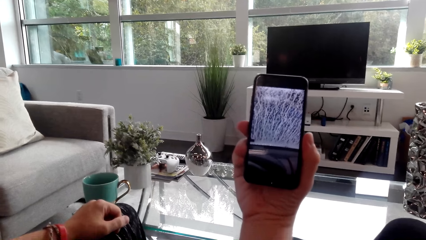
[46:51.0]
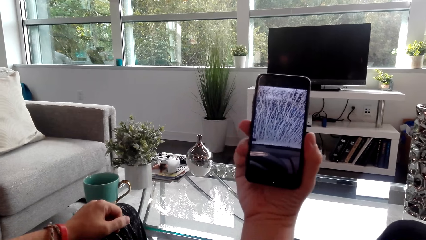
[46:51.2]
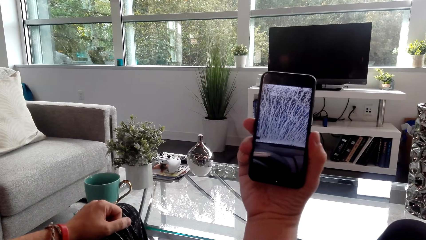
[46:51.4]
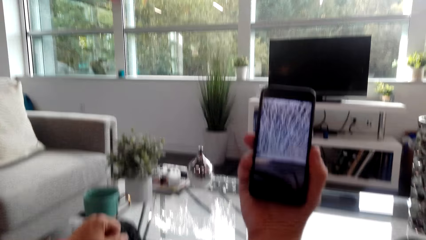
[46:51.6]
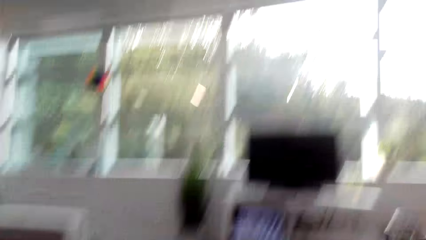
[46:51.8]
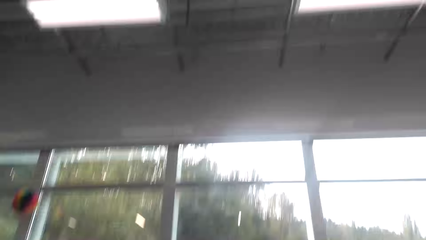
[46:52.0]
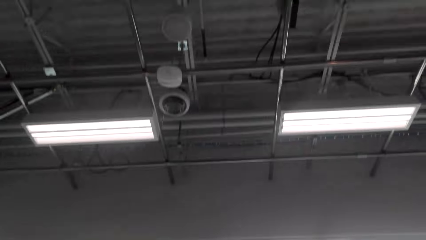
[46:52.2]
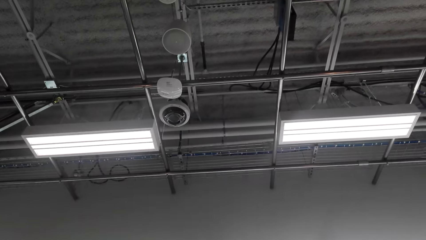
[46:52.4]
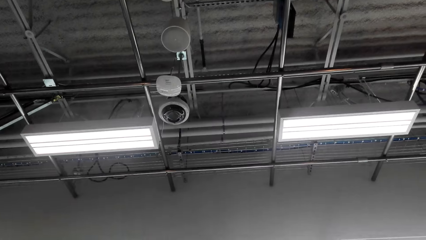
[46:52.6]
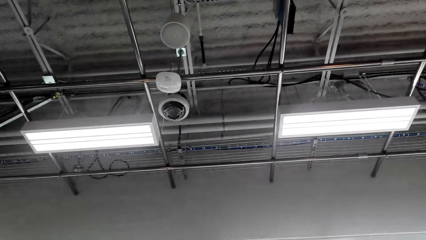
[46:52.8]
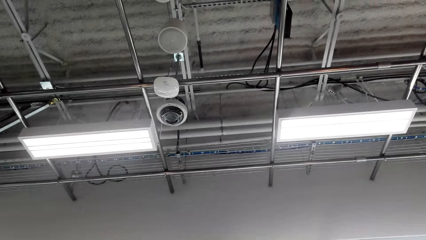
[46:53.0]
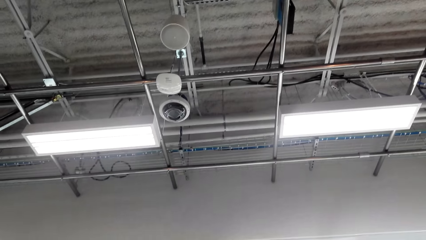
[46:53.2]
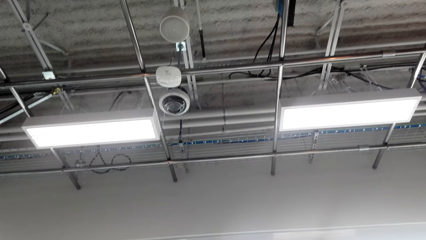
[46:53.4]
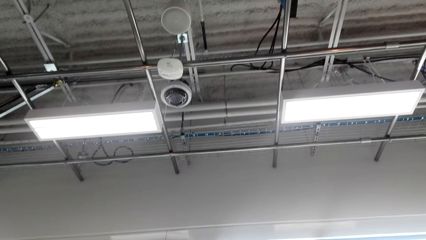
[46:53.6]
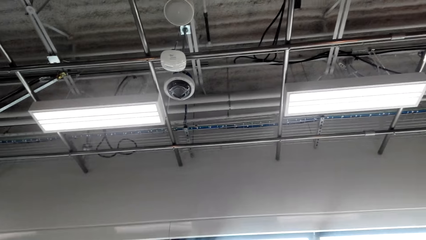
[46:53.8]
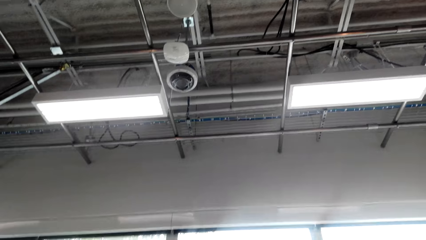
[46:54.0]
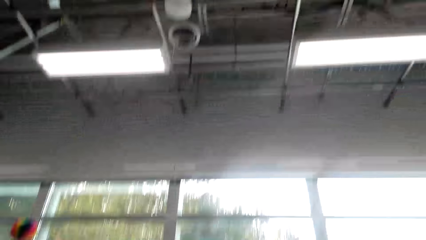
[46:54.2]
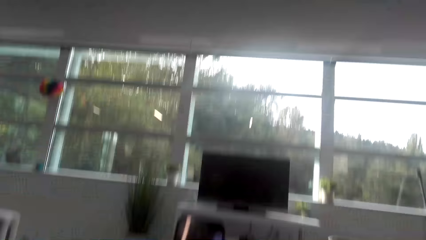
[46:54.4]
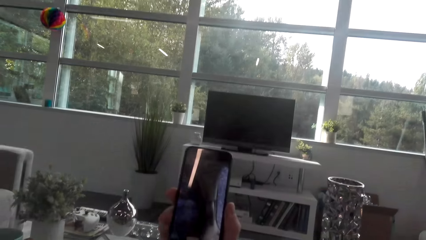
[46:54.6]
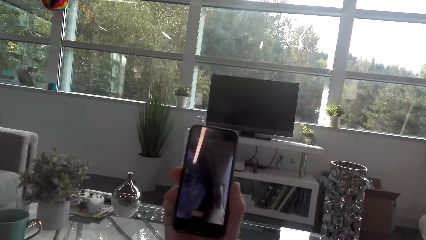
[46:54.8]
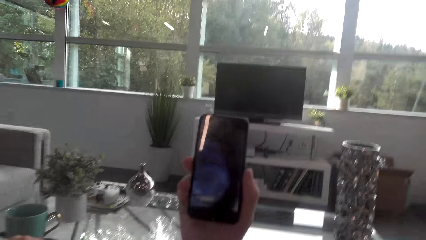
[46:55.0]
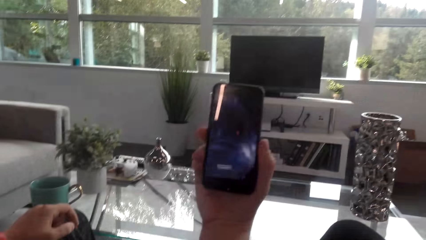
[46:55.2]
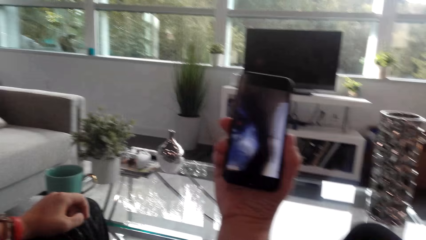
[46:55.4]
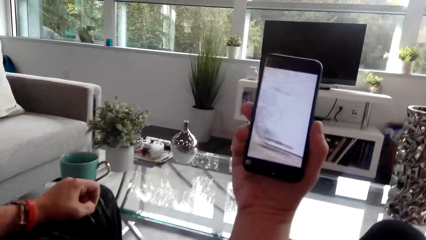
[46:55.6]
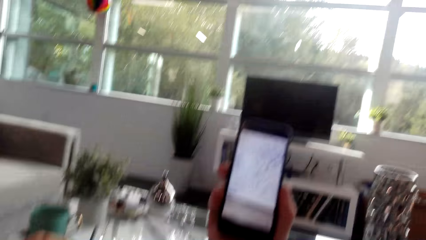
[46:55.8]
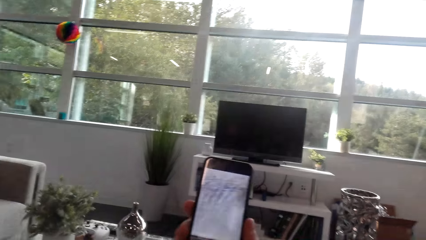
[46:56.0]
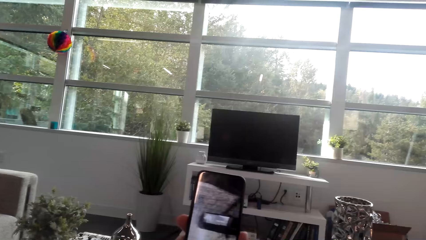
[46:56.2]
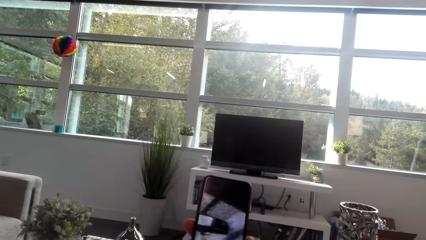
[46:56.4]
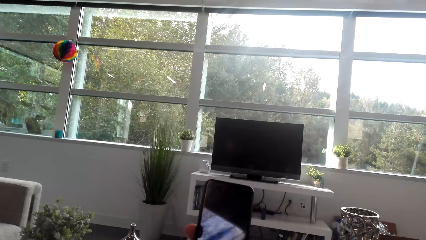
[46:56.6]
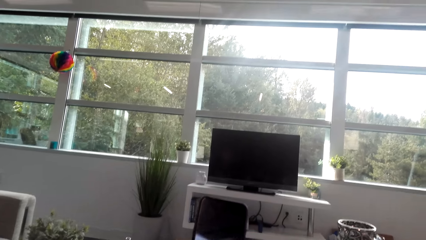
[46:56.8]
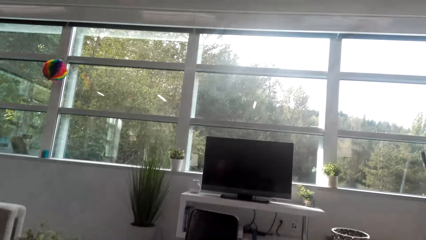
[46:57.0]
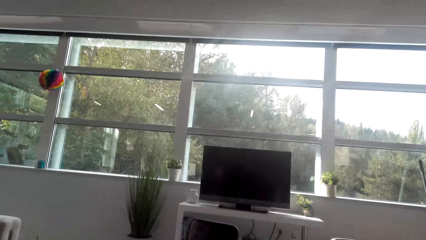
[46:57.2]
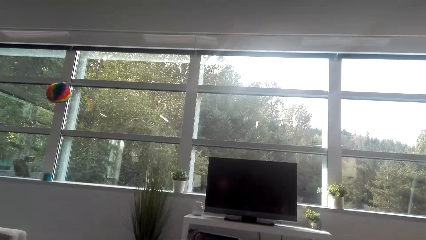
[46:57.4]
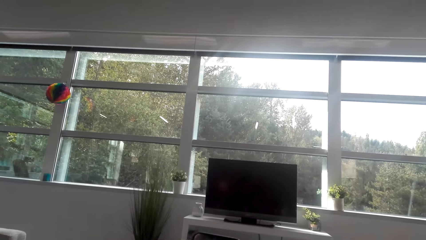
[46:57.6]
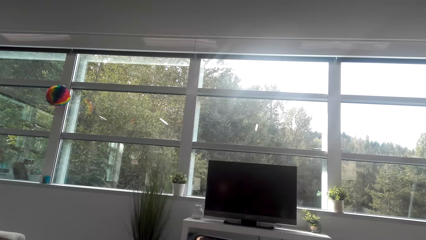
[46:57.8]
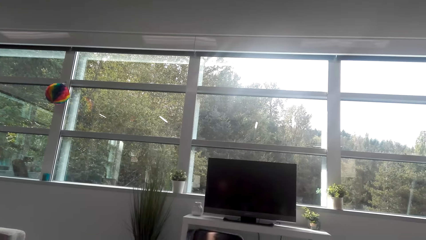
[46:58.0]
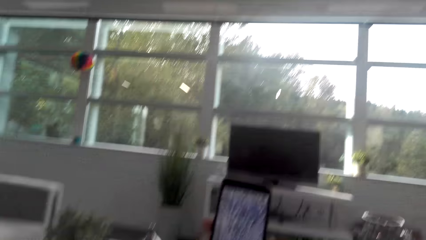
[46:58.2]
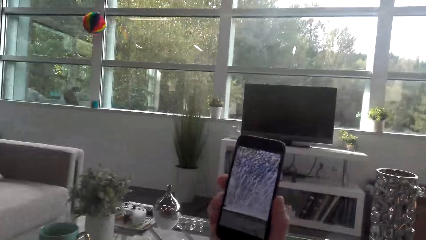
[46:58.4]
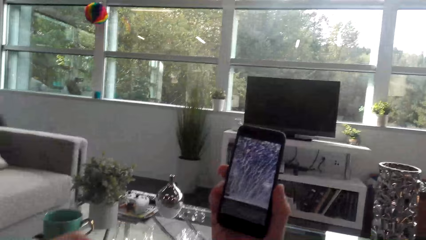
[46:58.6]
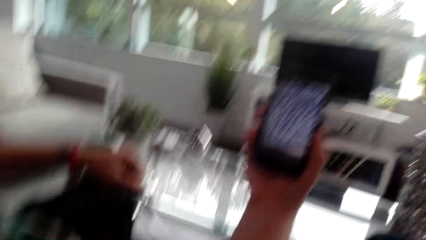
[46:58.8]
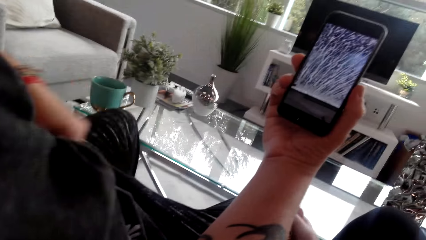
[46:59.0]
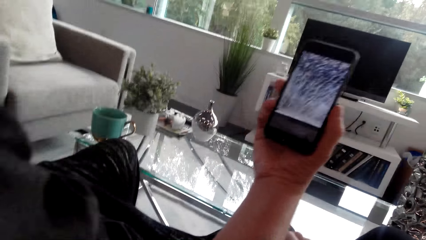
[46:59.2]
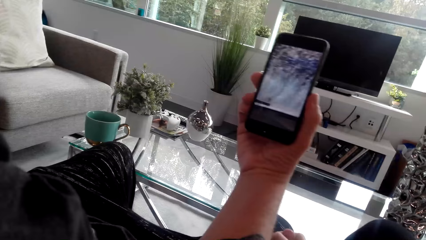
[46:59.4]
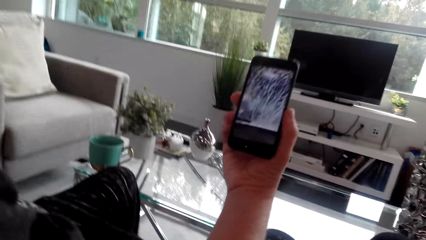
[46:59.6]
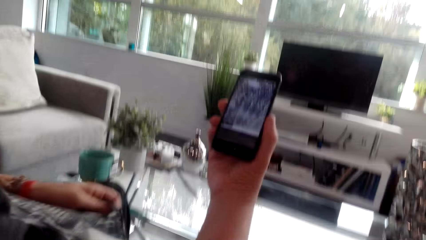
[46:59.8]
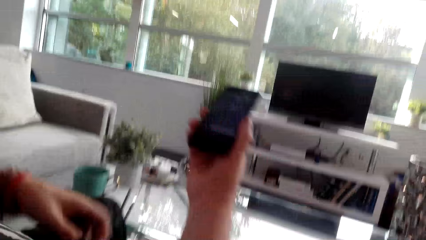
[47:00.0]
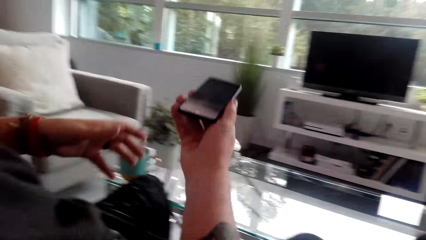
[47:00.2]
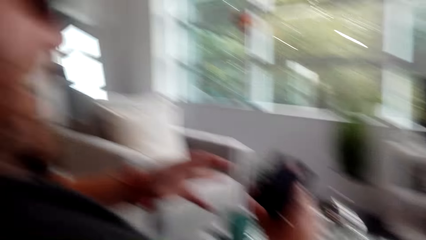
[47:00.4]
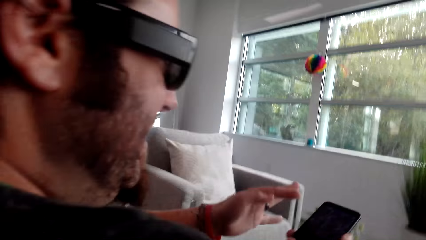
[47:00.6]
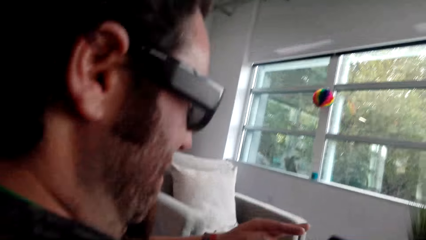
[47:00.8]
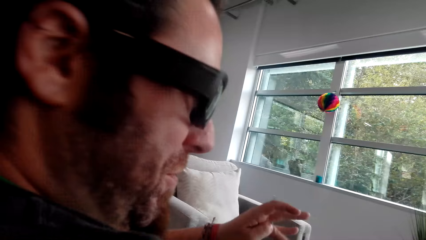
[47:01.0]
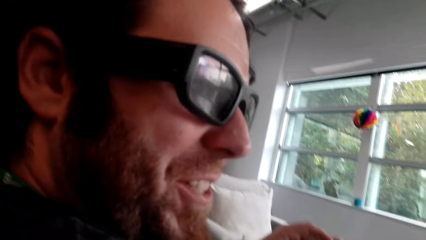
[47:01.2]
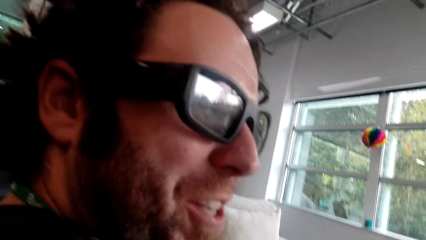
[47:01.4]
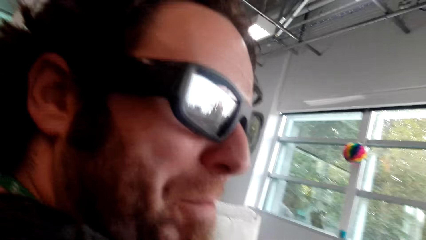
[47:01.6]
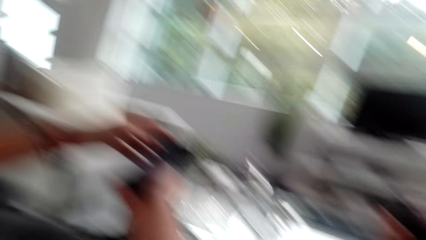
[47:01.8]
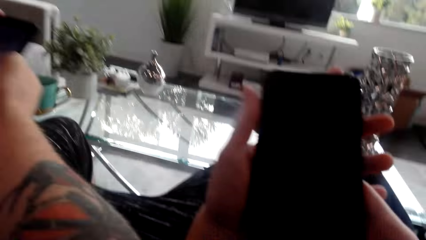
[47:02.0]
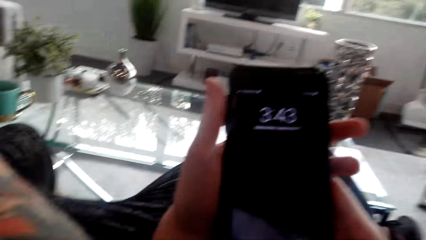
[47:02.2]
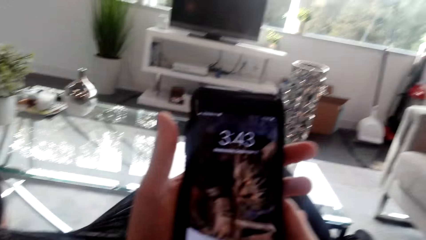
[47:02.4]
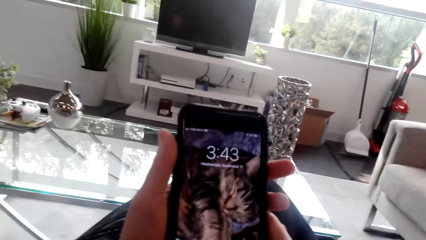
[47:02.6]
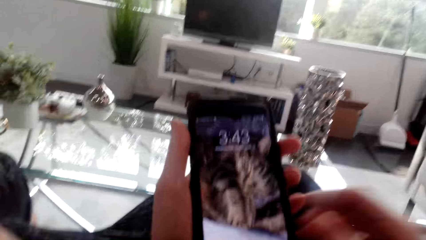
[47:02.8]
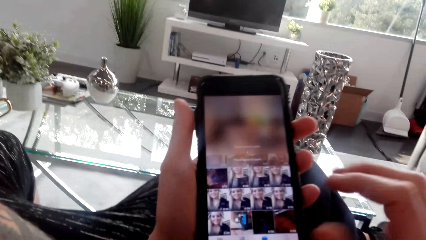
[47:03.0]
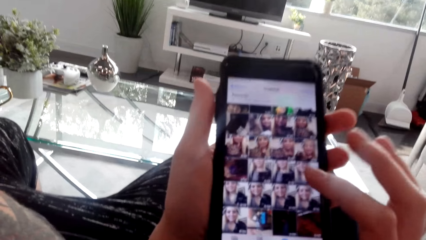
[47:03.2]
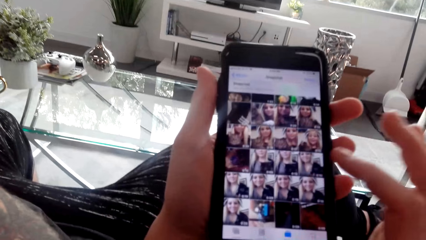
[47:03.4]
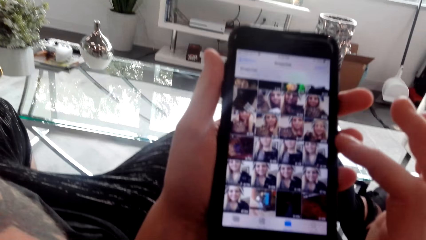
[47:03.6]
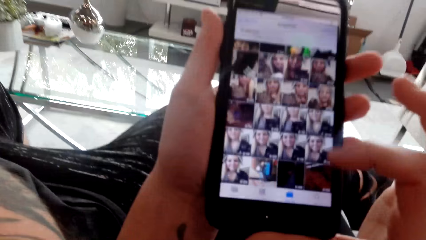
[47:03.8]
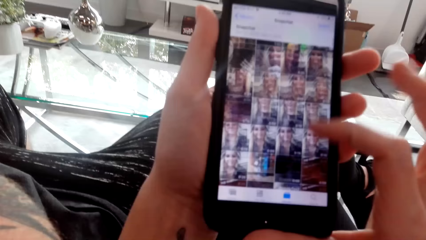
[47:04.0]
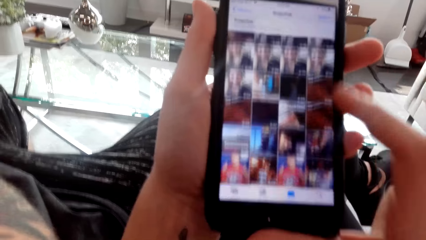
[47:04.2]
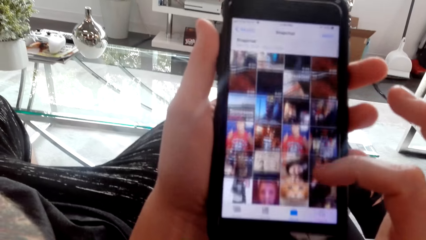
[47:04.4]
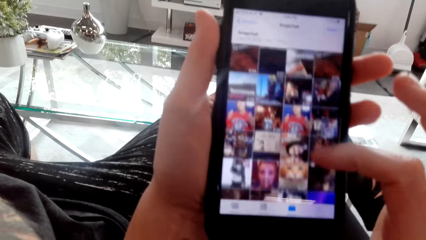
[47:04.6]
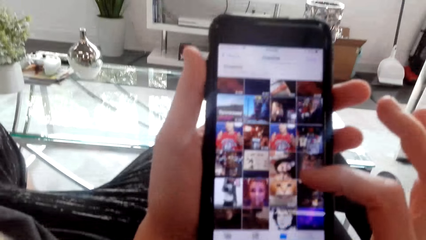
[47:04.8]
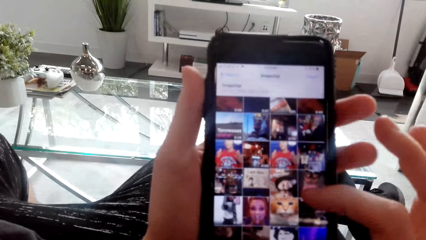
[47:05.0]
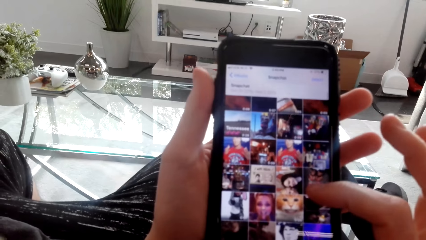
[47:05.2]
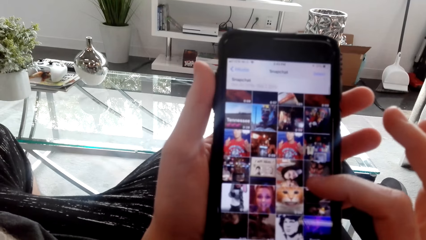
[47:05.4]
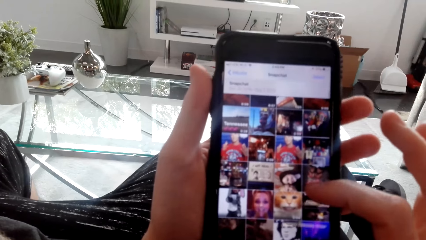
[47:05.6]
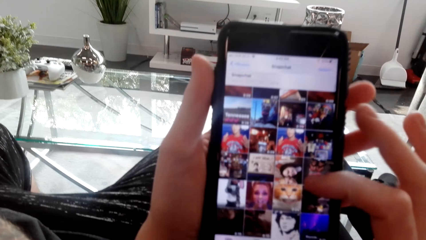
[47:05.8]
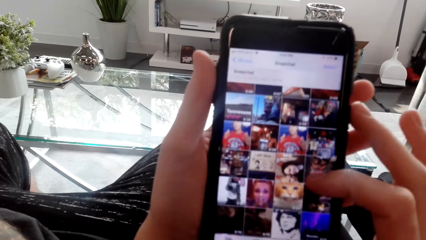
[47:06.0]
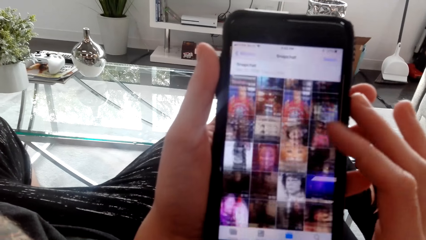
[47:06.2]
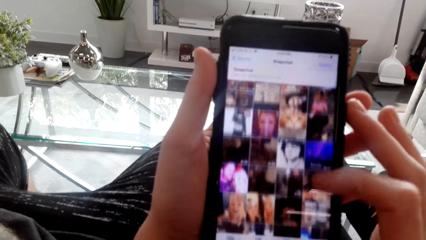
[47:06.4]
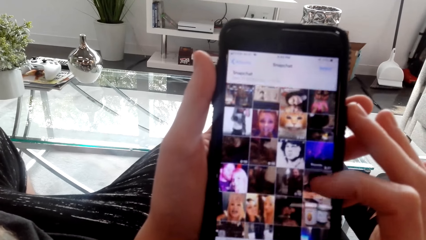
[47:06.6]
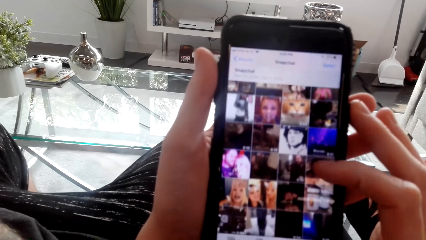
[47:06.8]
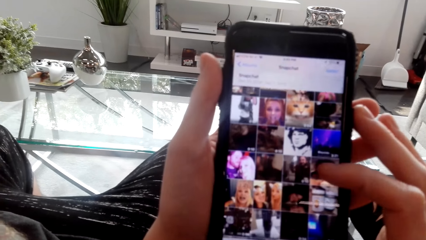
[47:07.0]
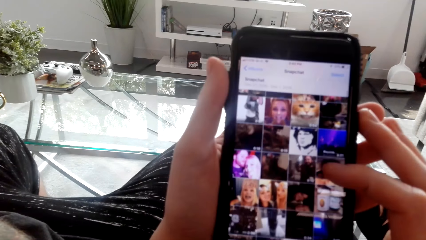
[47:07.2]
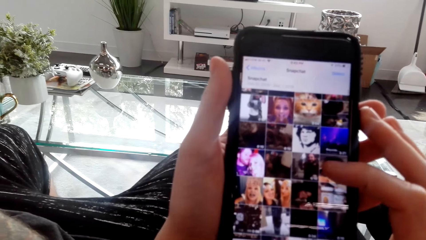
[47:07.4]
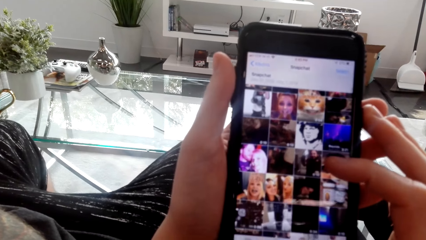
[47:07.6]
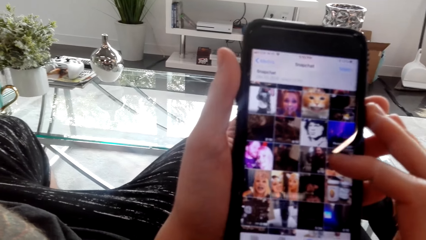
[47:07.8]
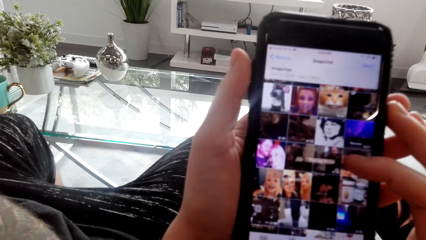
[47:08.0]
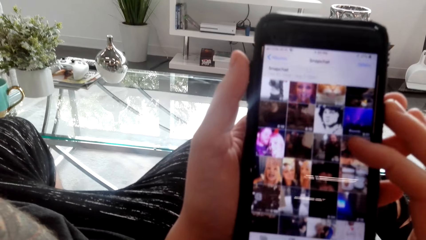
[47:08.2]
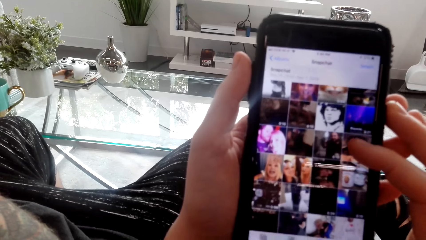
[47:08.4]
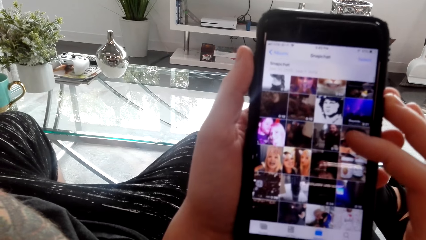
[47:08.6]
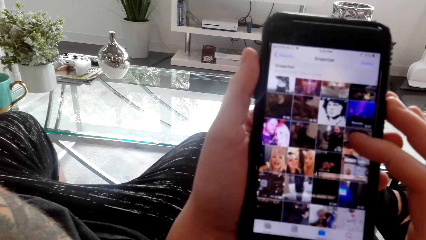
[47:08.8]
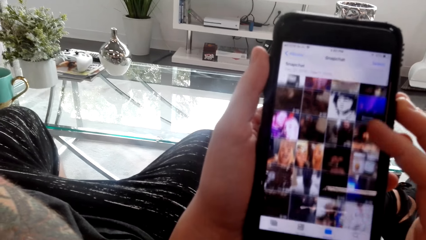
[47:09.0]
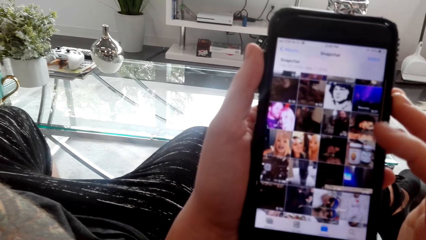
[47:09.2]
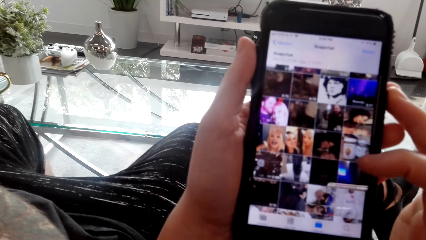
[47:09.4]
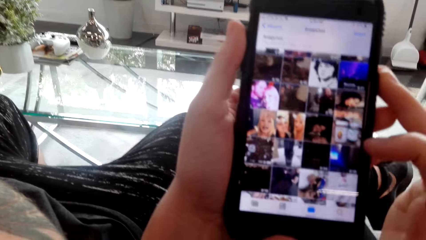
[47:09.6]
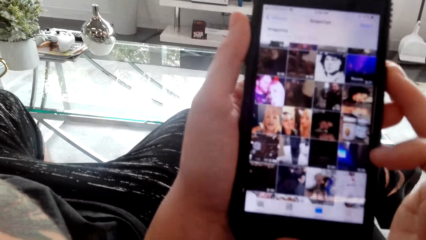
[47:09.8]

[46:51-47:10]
The camera wearer laughs with a man. They watch a video on the man's phone. They look at the man. They use her phone. They scroll on the phone. They converse with the man.
